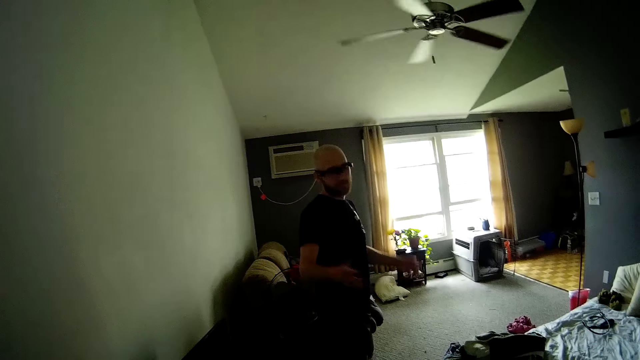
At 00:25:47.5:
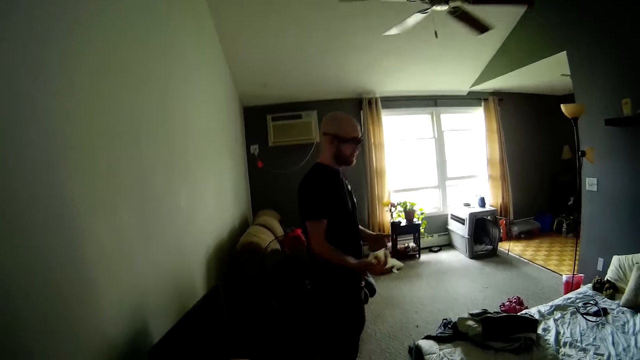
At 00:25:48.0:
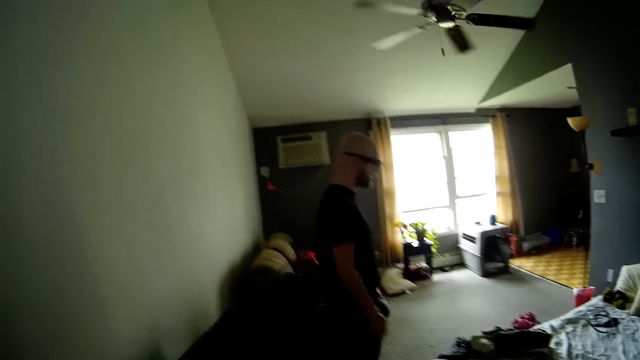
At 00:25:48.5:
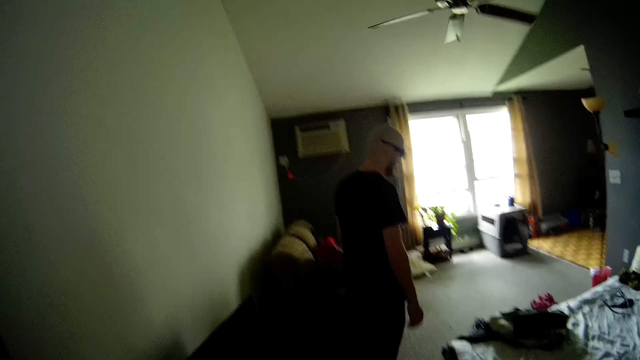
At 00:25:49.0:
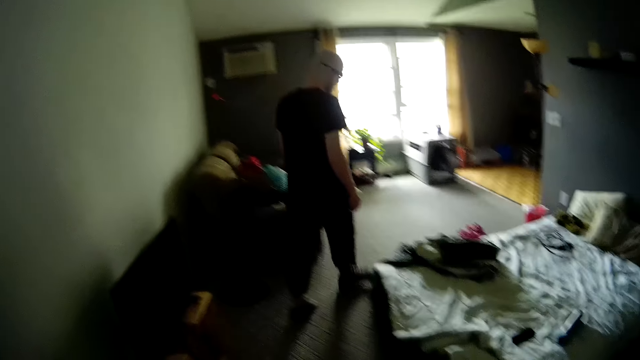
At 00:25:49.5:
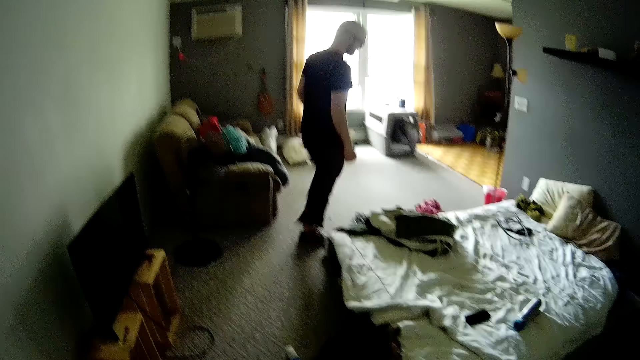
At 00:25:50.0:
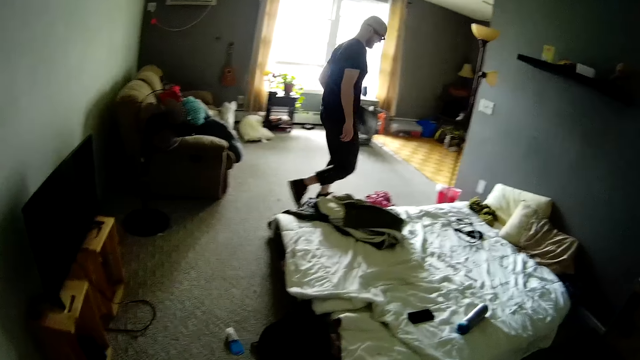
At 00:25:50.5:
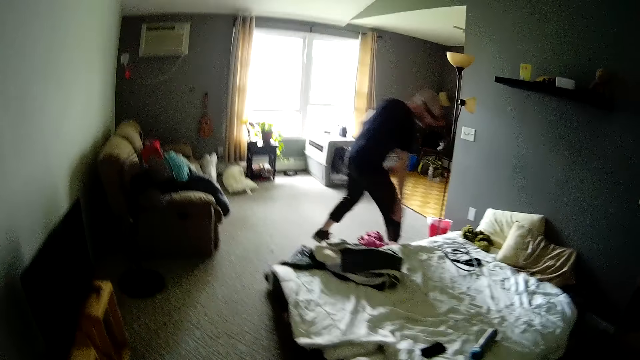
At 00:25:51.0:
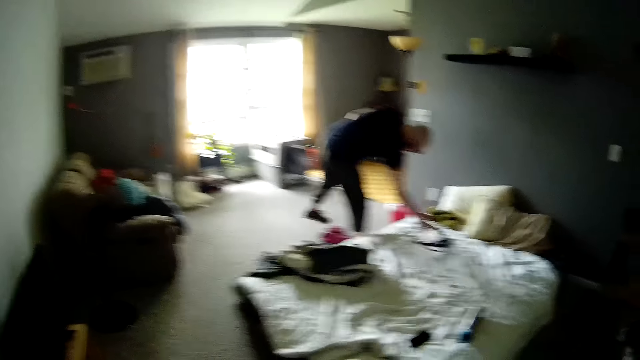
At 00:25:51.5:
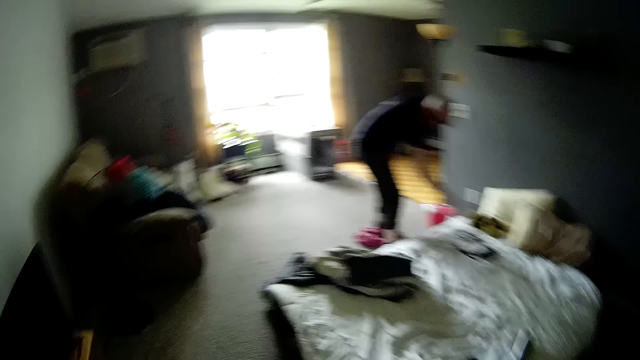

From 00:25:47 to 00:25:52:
A man picks up a dog leash from the bed.

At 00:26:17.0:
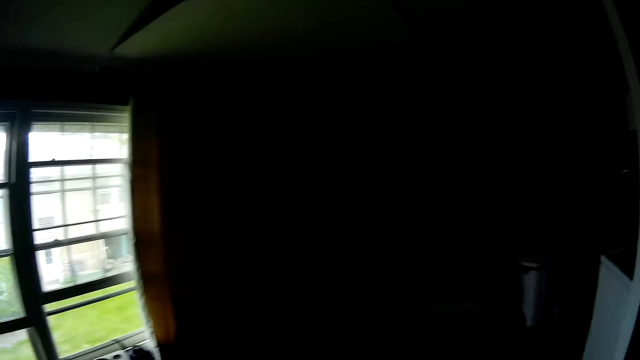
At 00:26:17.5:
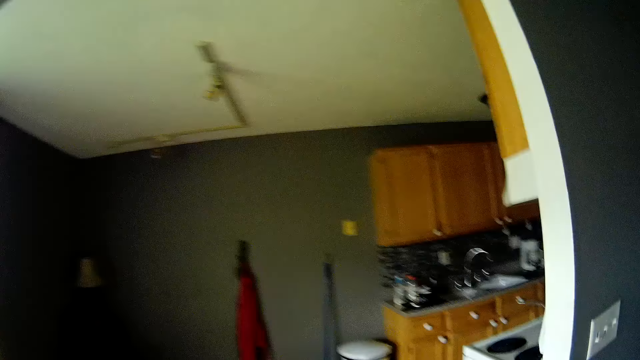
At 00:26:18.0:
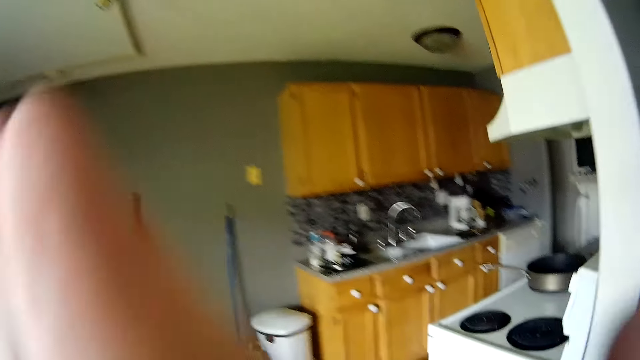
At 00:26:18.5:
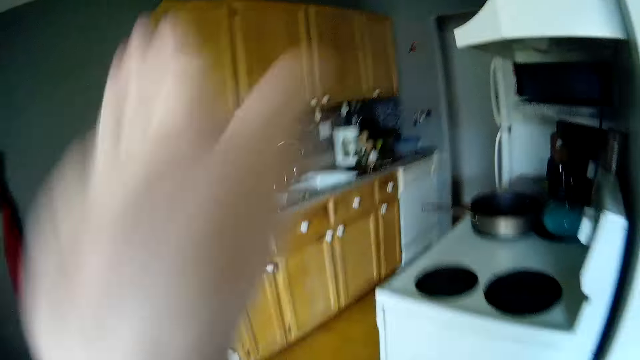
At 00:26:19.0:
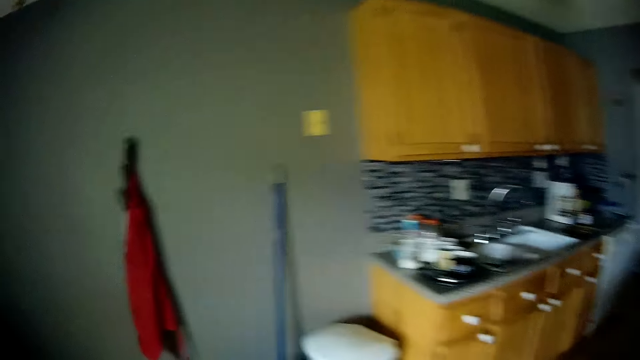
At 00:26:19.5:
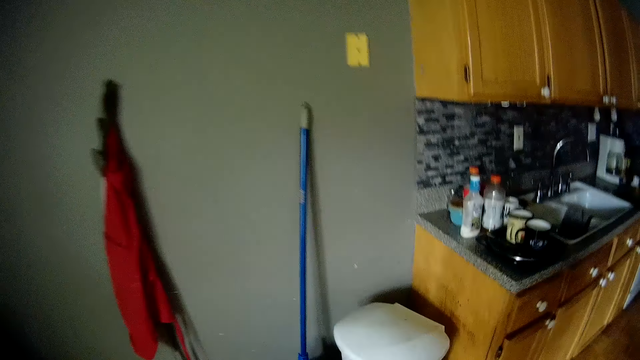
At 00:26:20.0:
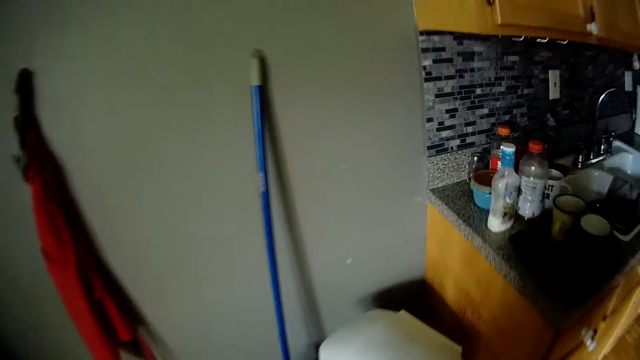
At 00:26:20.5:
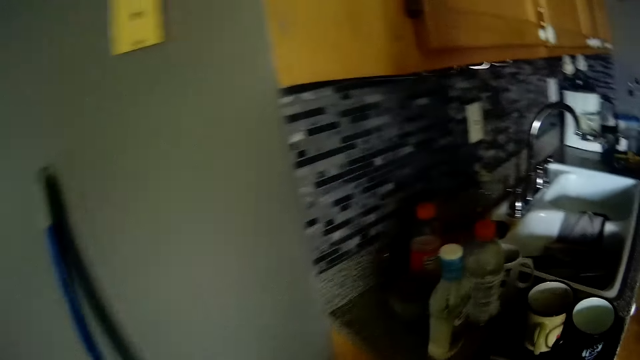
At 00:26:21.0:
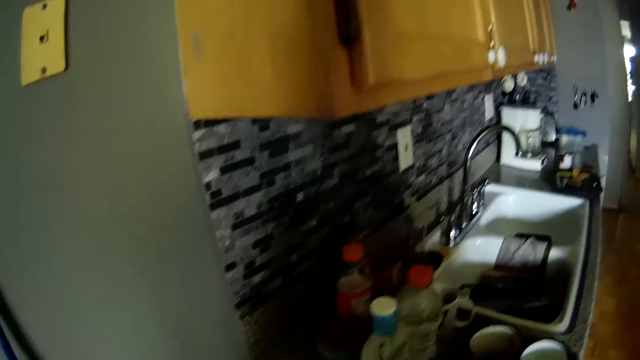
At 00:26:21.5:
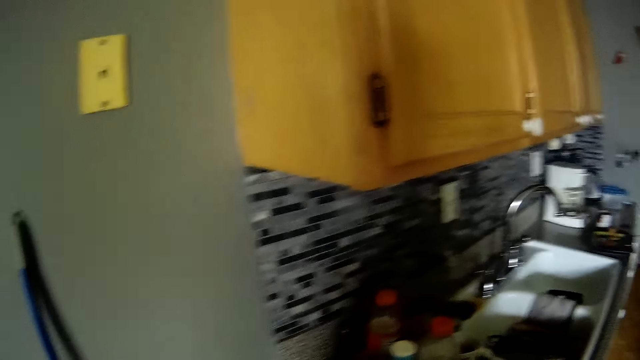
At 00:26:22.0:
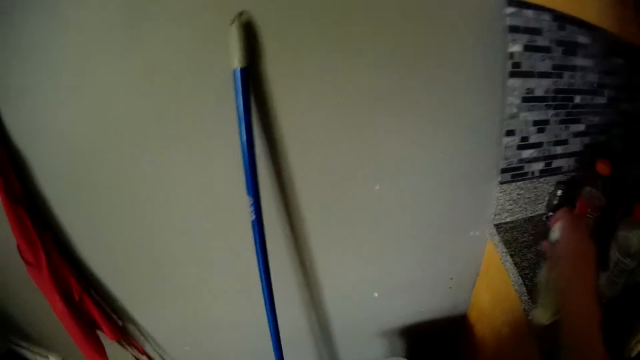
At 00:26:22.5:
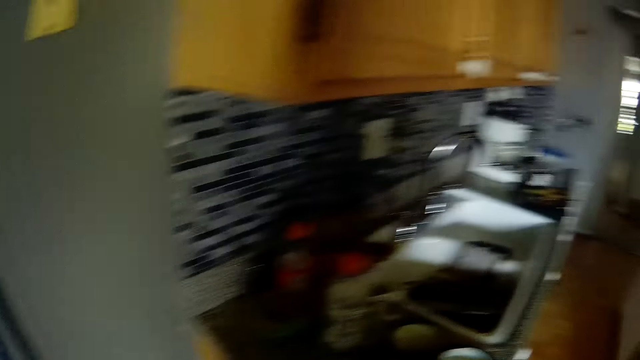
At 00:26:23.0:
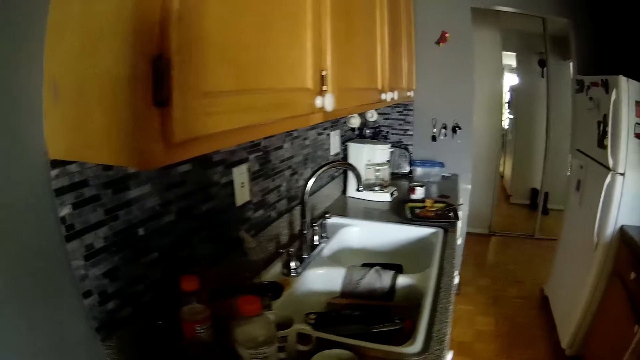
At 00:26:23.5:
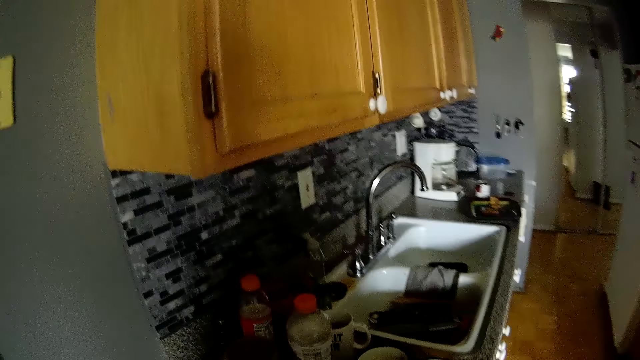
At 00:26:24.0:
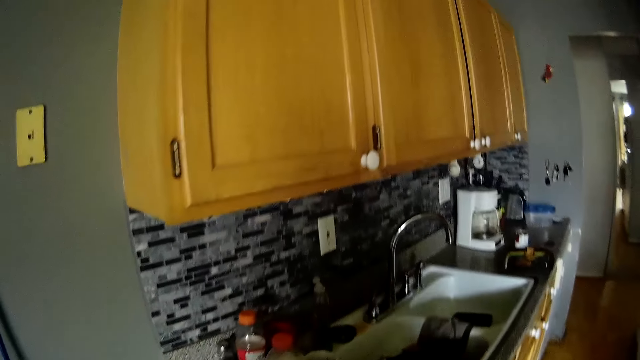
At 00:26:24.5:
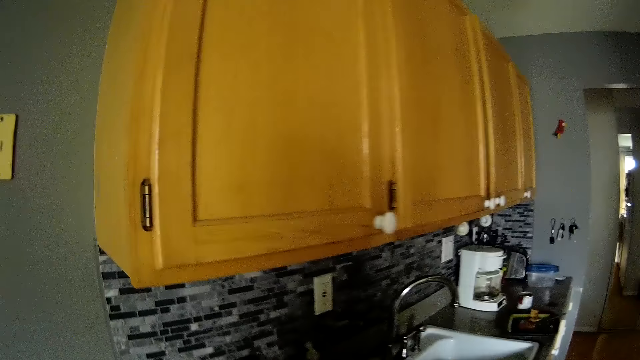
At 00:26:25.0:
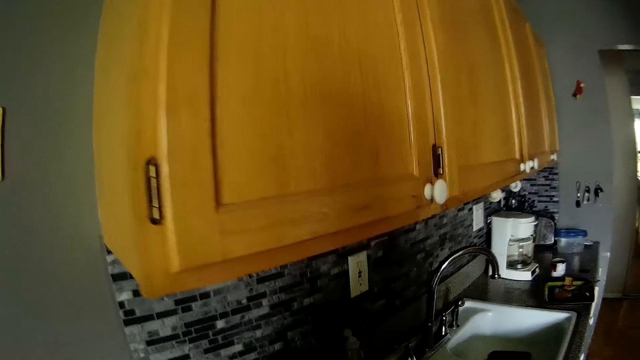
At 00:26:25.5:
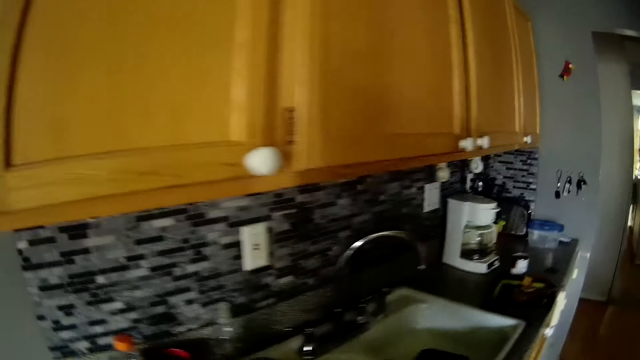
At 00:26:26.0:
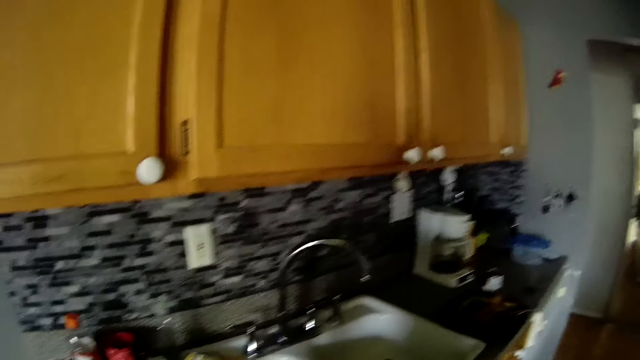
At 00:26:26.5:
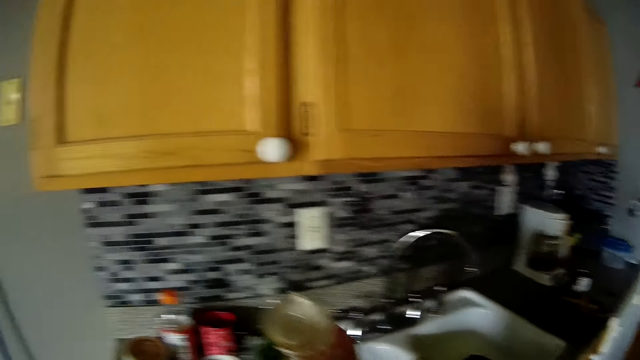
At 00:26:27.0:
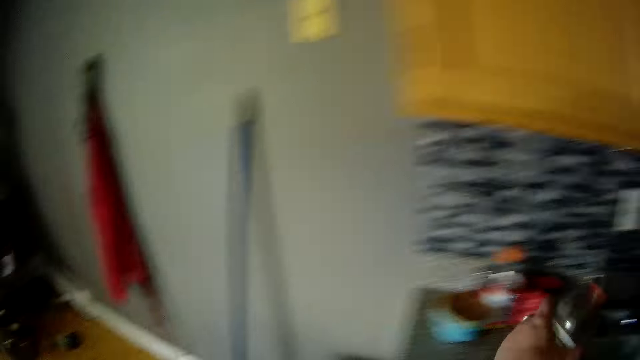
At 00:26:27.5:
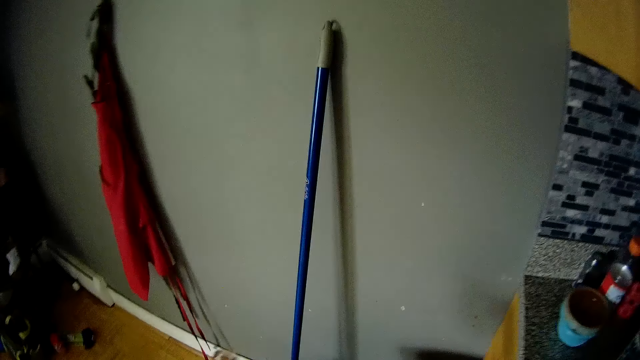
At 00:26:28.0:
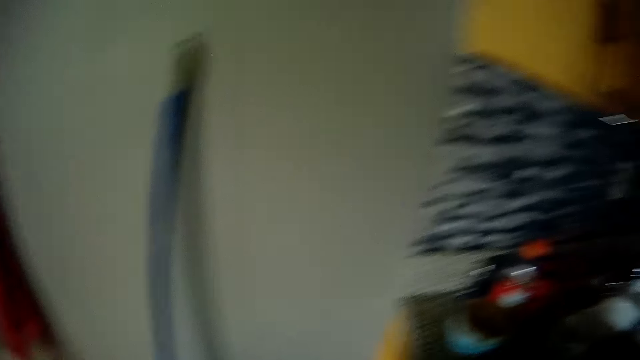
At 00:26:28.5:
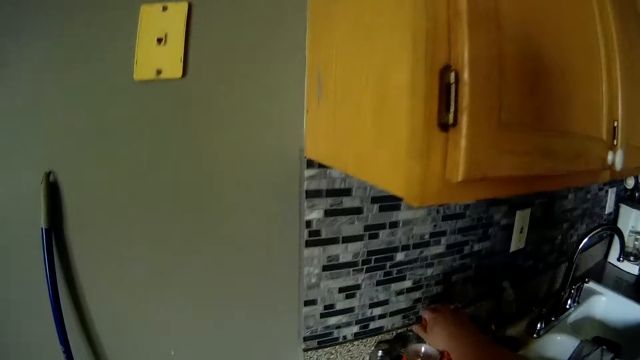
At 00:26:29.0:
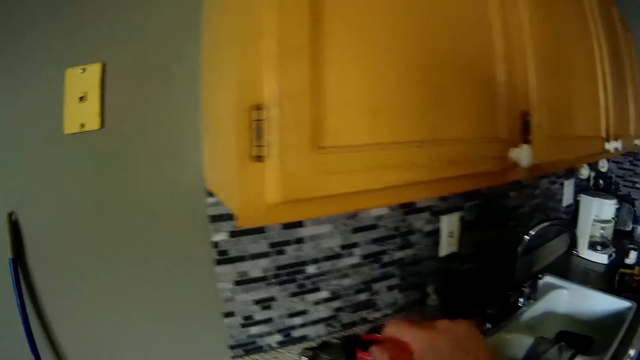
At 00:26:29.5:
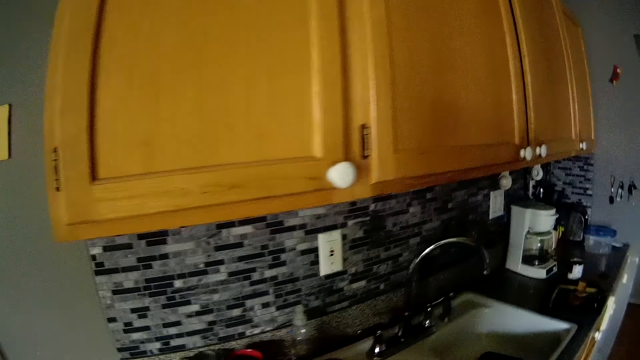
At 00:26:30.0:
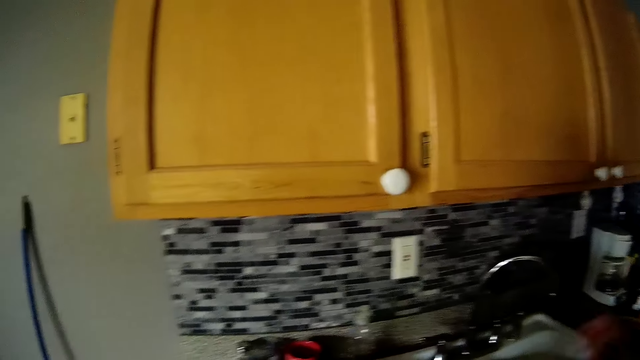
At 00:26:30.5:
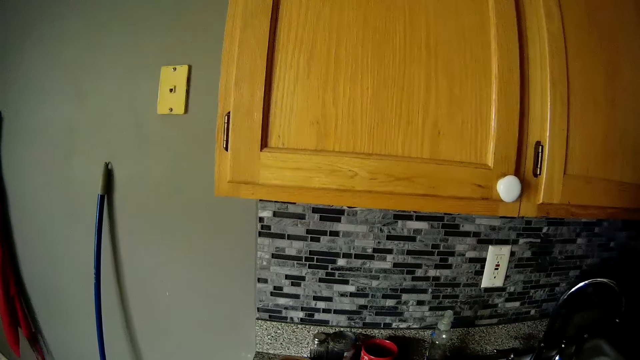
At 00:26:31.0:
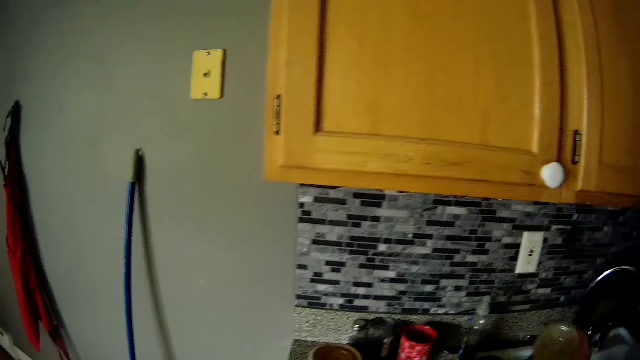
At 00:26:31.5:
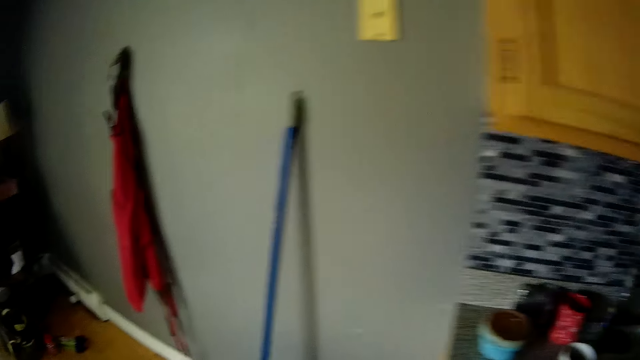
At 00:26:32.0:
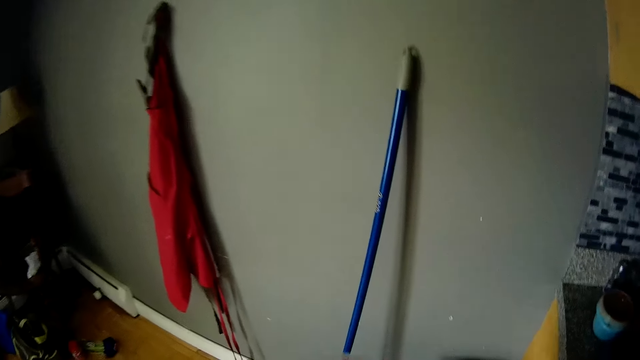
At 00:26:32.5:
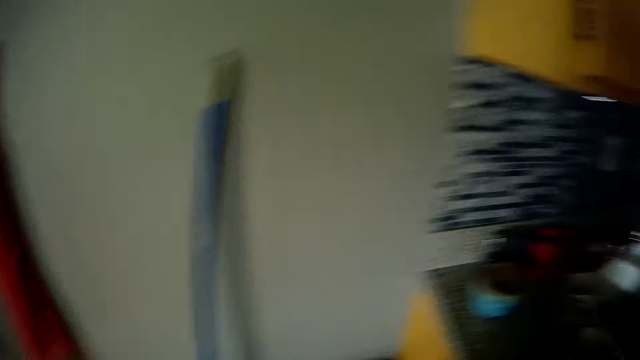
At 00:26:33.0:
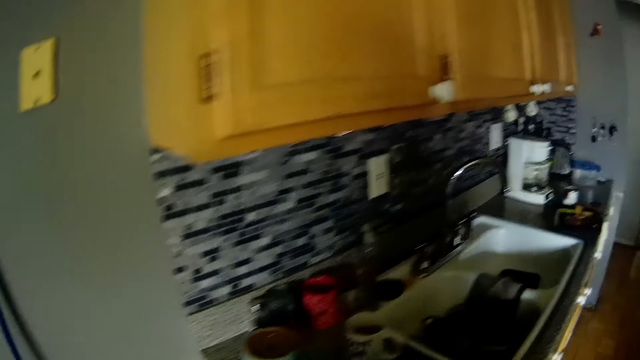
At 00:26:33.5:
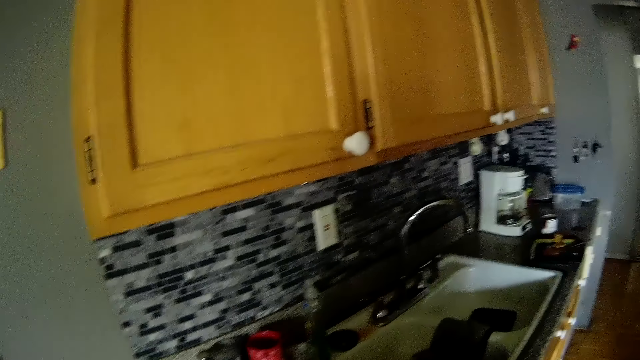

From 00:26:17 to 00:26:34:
The camera wearer lifts the left hand. She walks into a kitchen. She picks up a bottle of soap on a cabinet with her right hand. She holds a tin. She picks up a cup on the sink with her right hand. She picks up a bottle. She picks up a bottle of water on a cabinet with her right hand. She pours the water from the bottle into the sink.
